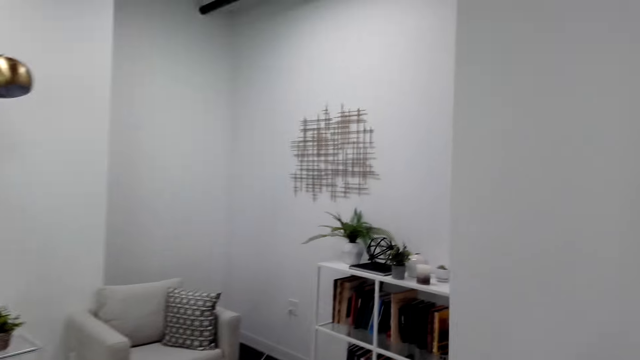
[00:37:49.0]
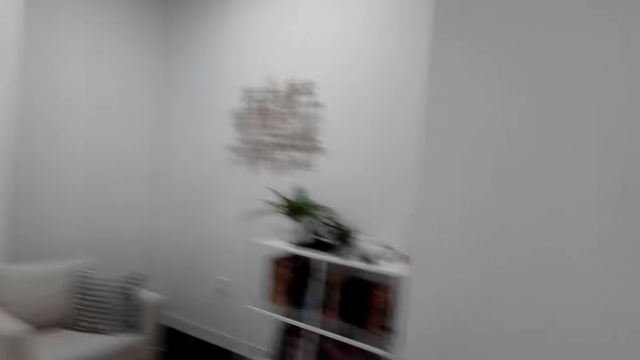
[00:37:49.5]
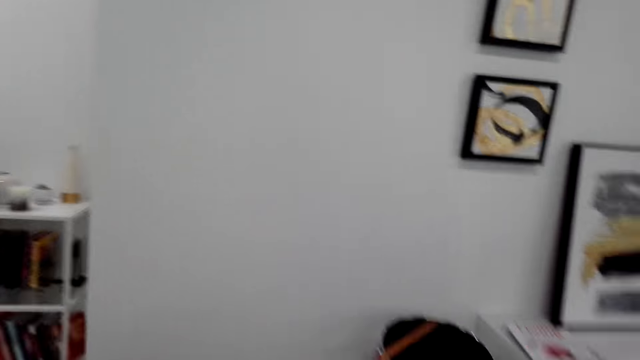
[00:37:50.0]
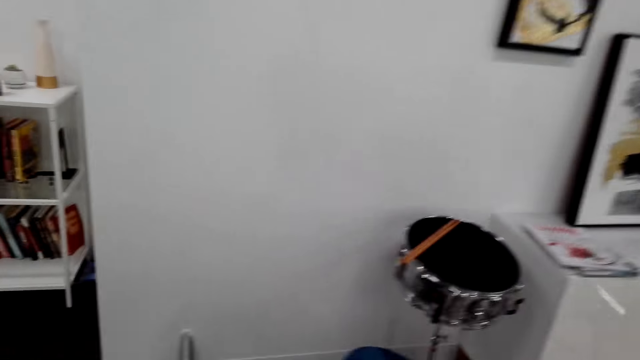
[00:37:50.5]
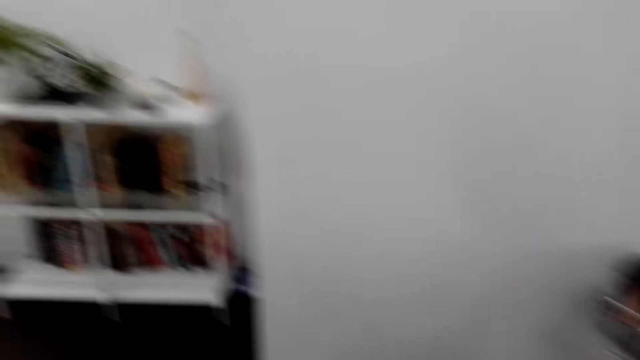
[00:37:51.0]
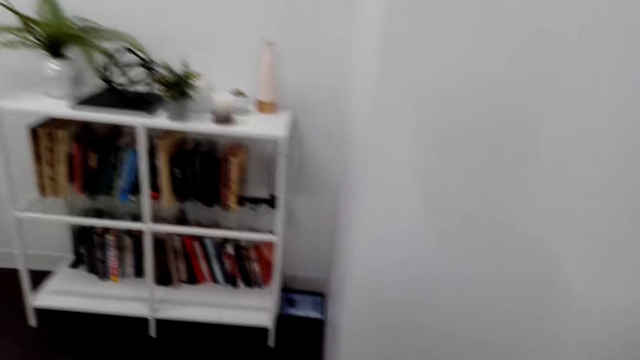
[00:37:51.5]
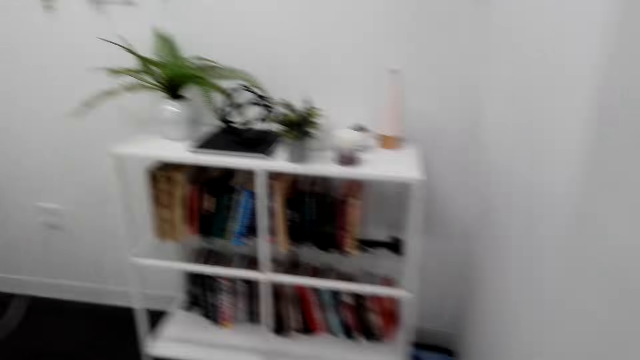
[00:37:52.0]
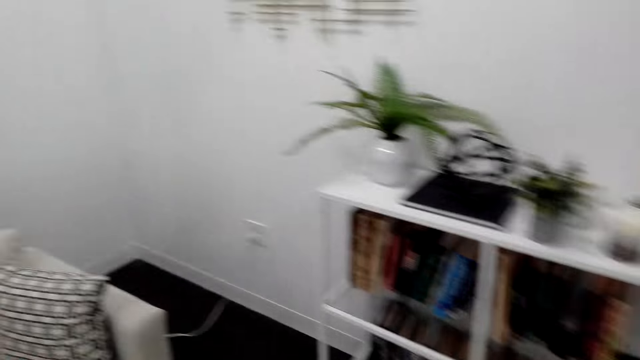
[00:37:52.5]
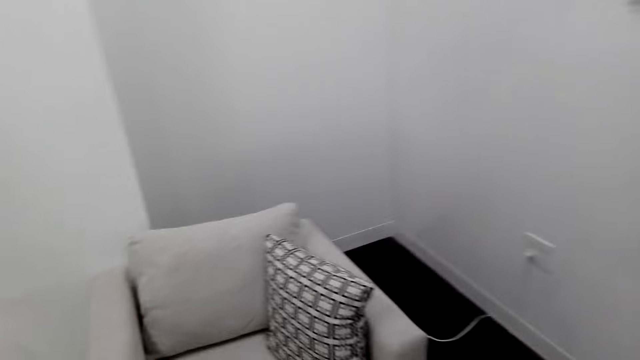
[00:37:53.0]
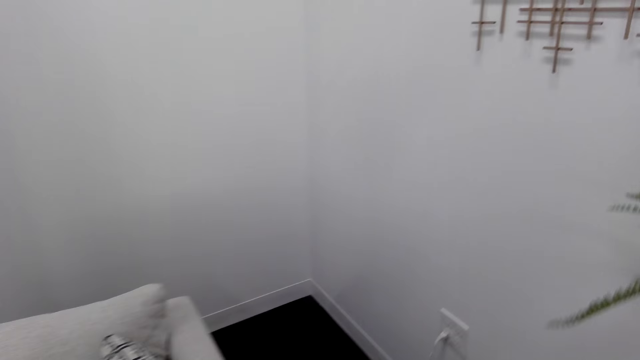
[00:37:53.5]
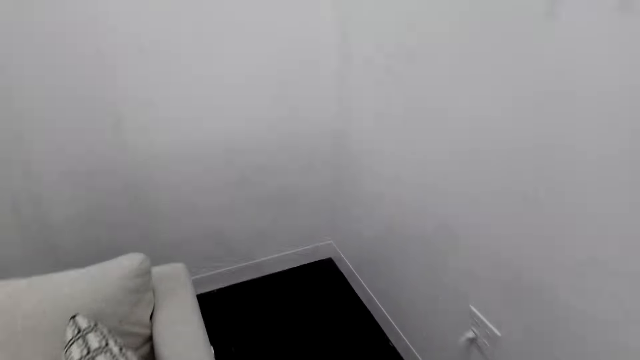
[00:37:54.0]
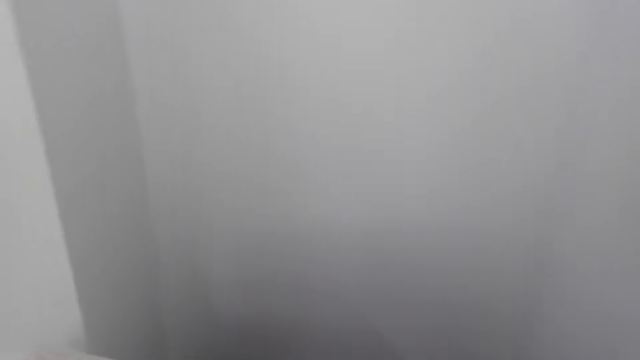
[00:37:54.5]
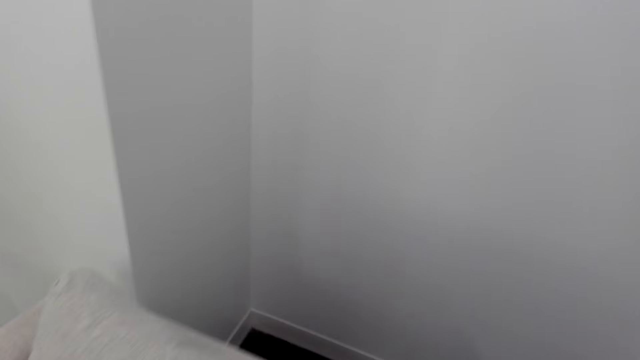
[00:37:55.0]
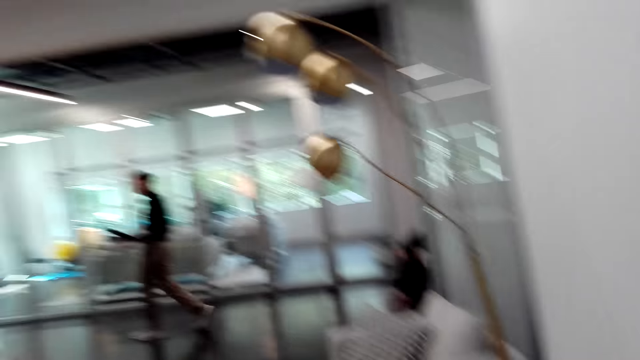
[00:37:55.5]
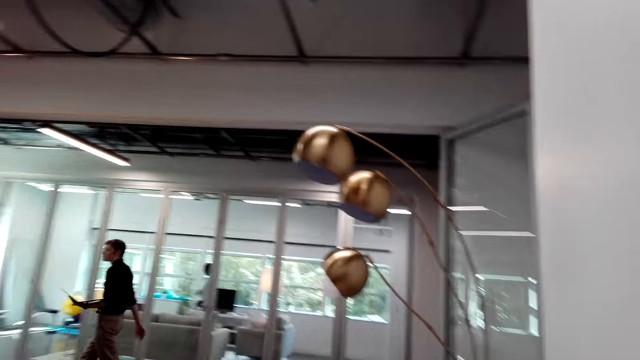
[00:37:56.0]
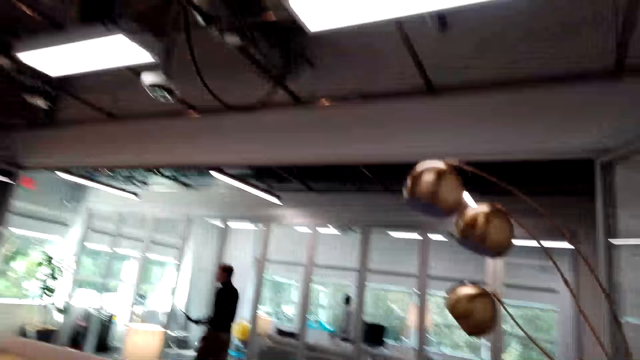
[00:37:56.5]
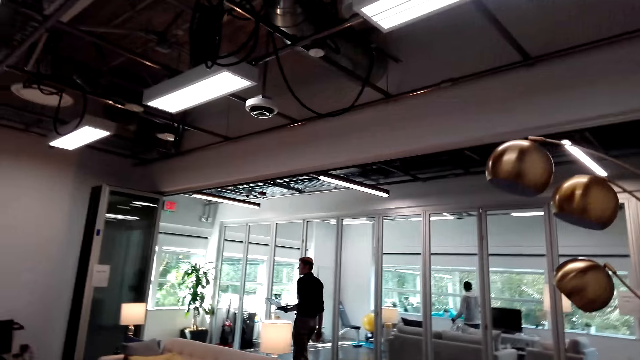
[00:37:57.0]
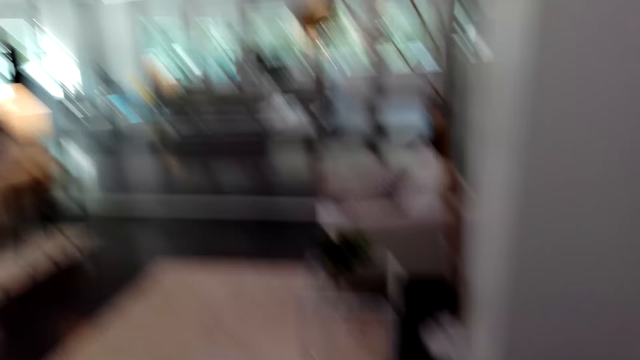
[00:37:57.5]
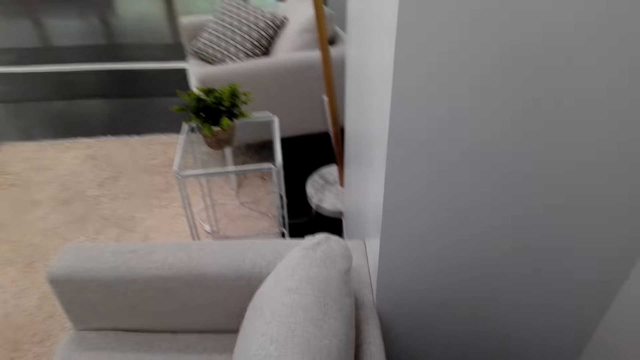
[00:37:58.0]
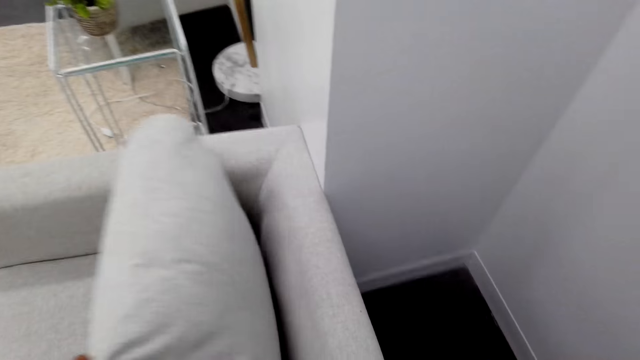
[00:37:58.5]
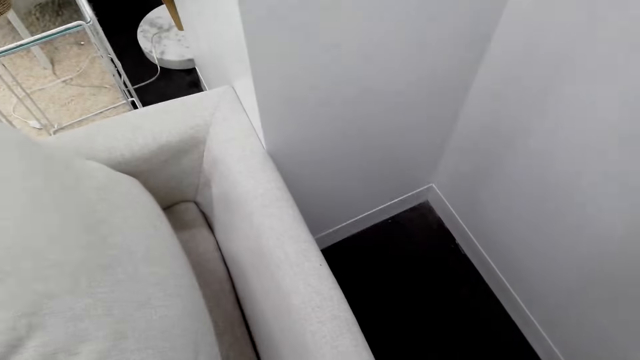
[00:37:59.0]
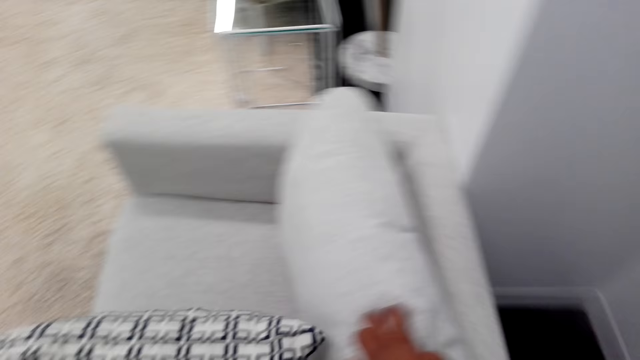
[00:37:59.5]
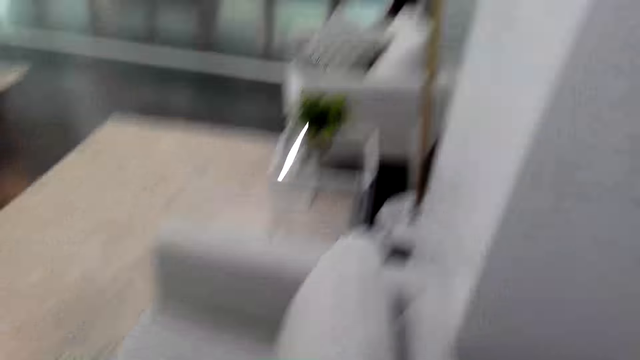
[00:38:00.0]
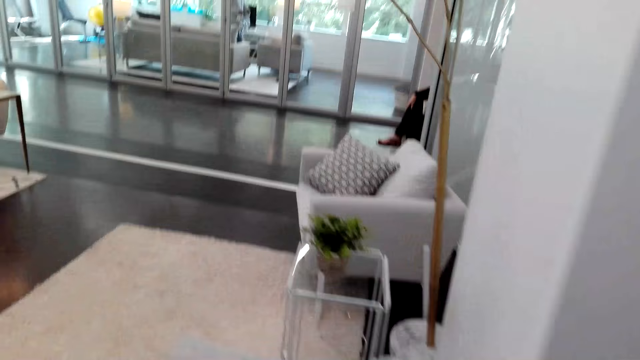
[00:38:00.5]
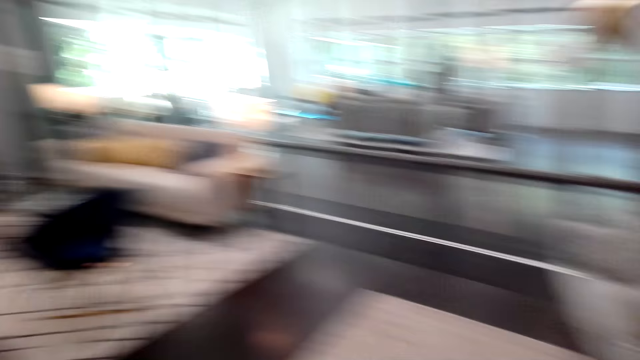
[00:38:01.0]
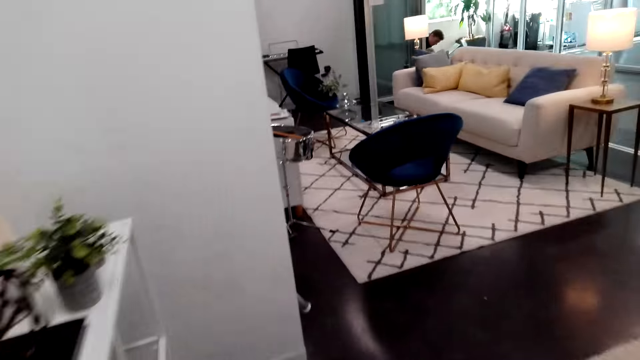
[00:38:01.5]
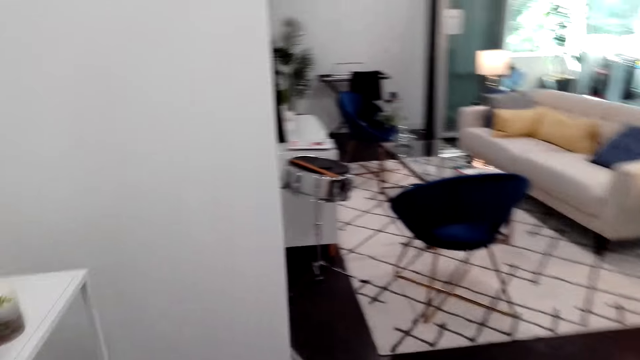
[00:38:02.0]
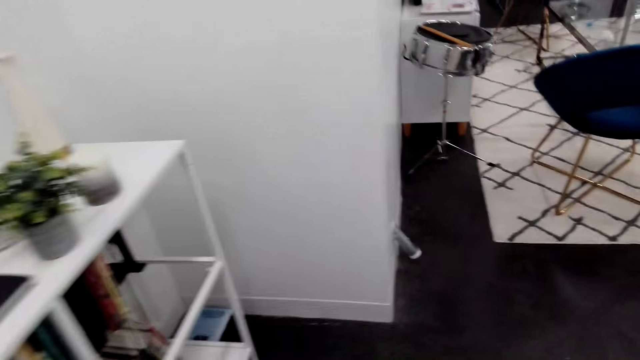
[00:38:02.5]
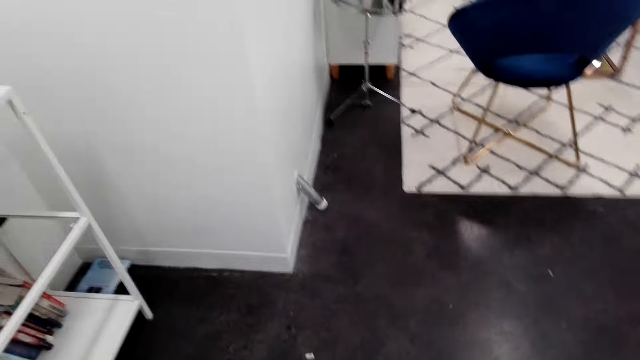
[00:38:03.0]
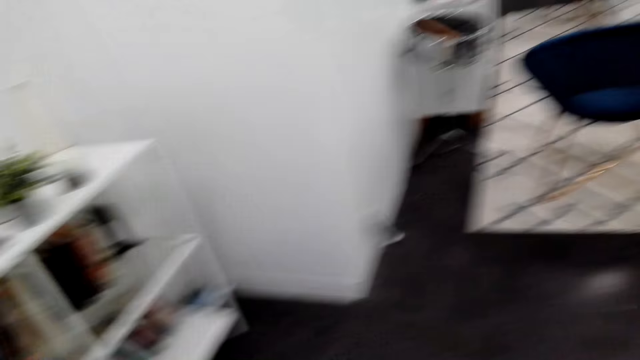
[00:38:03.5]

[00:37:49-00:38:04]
The camera wearer walks around the study room. They touch a pillow on the sofa. They walk around the study room.

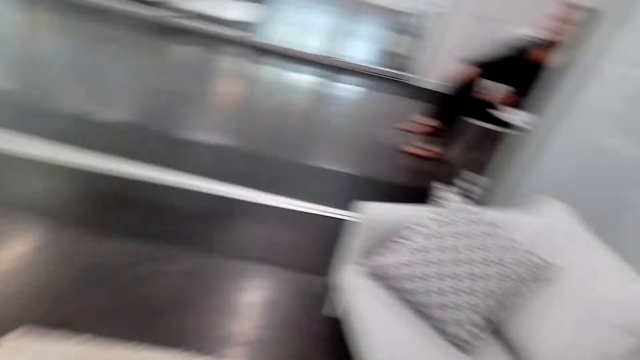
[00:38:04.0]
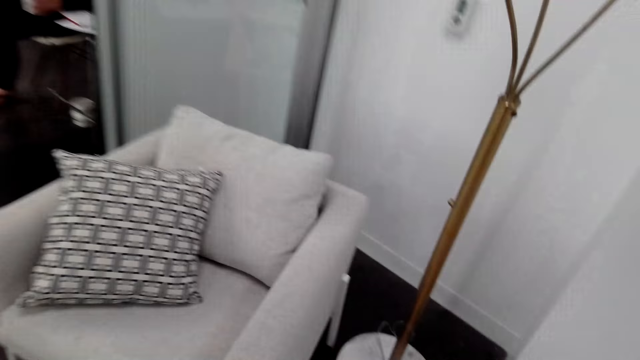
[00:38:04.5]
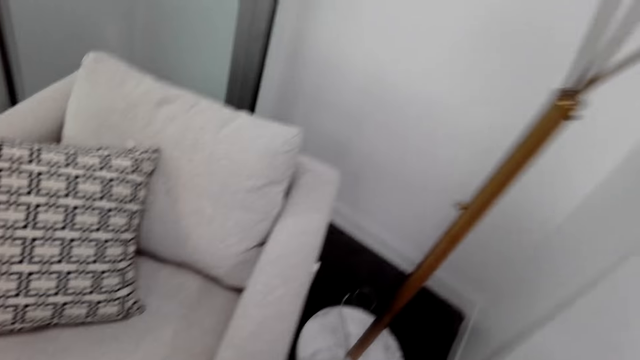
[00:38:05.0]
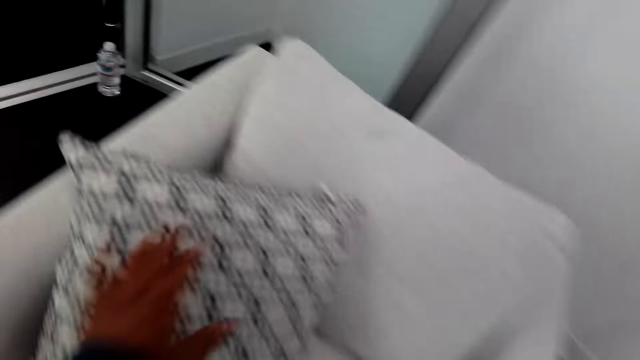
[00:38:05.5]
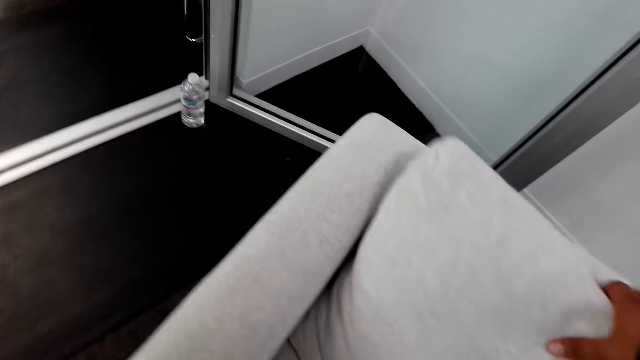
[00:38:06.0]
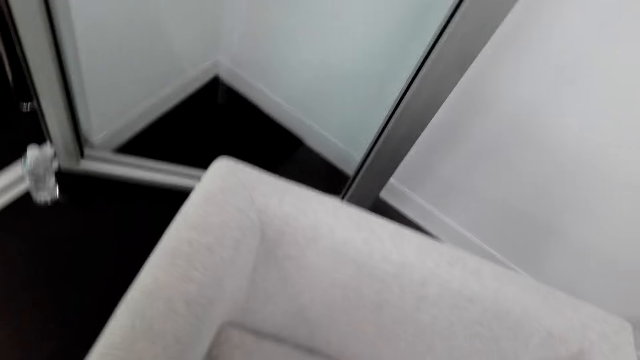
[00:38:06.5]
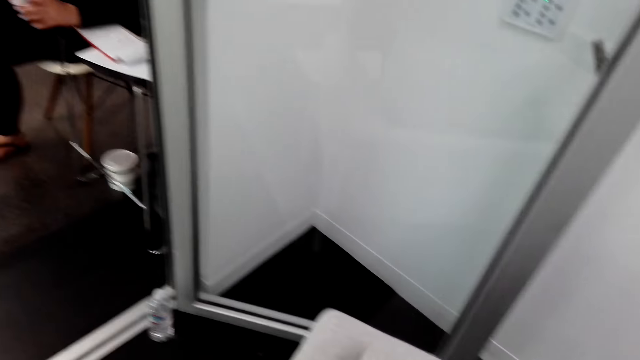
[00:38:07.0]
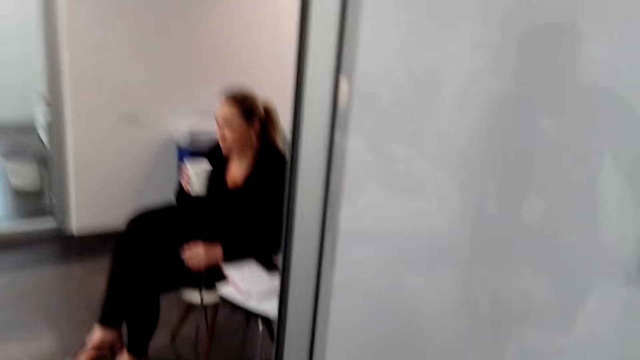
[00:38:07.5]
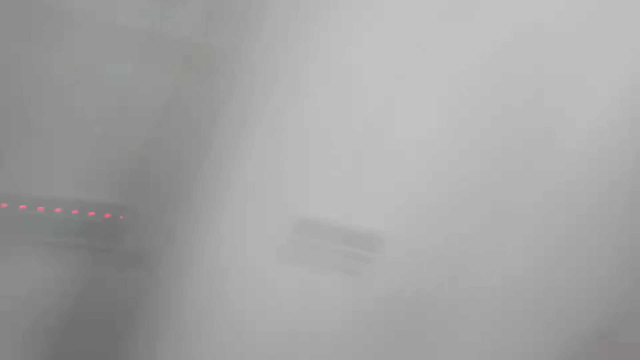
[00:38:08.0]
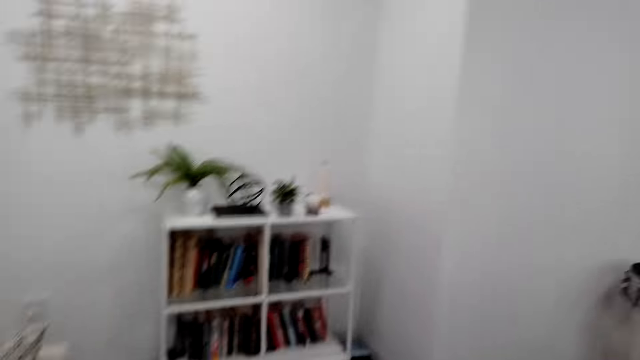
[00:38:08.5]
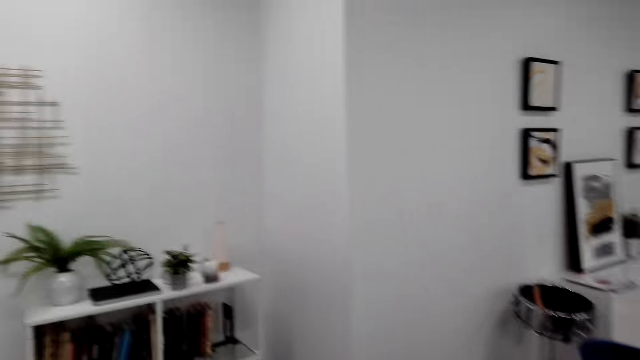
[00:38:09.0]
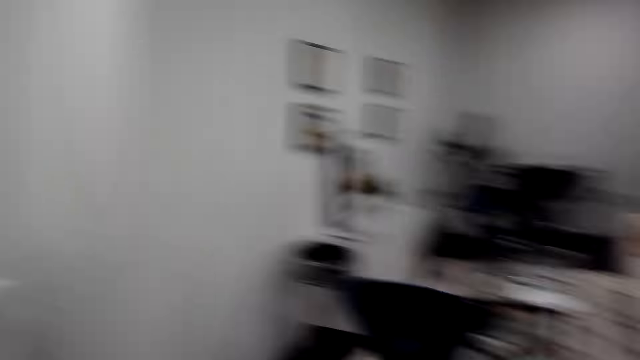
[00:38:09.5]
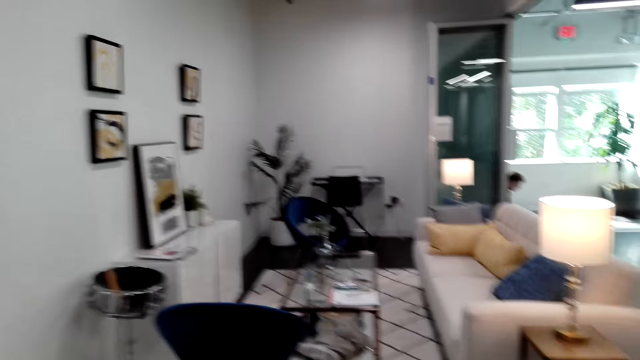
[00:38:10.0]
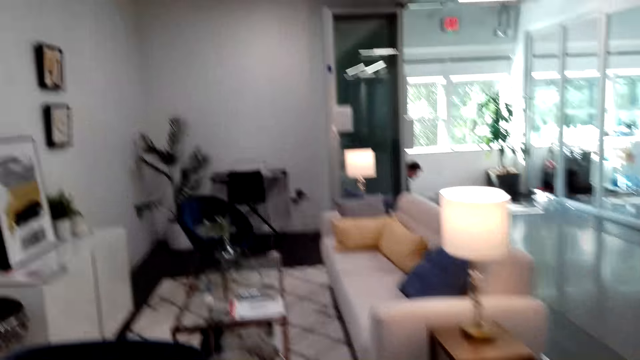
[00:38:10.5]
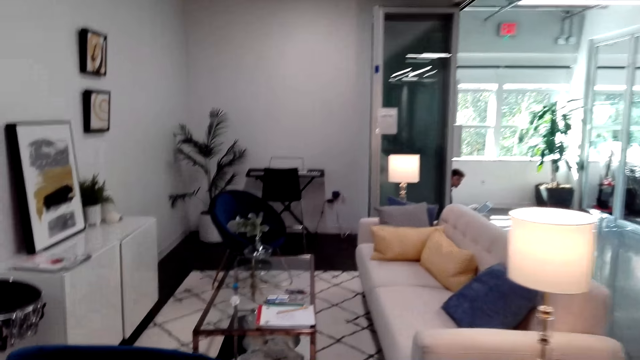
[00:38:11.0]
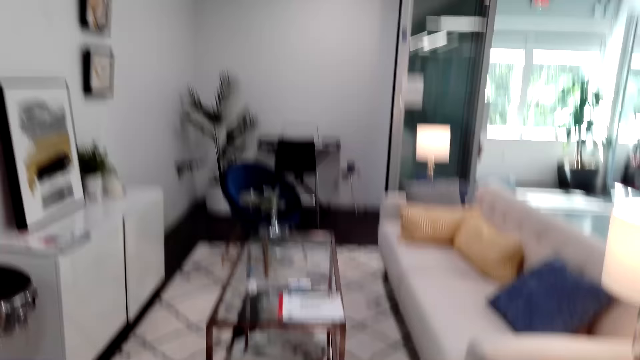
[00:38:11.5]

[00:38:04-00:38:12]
The camera wearer touches the pillows on the sofa. They look around. They walk around the study room.
